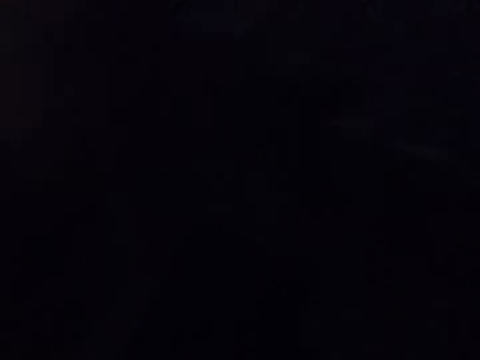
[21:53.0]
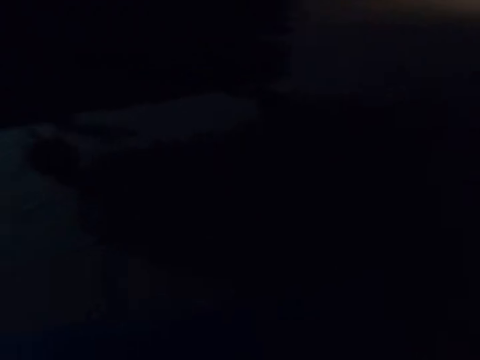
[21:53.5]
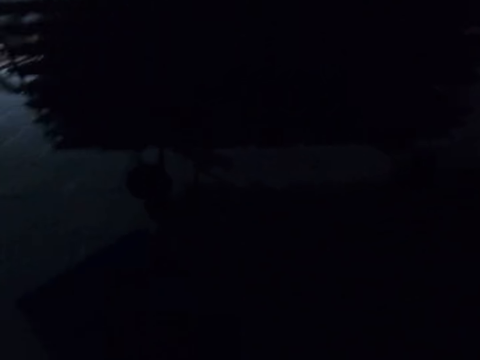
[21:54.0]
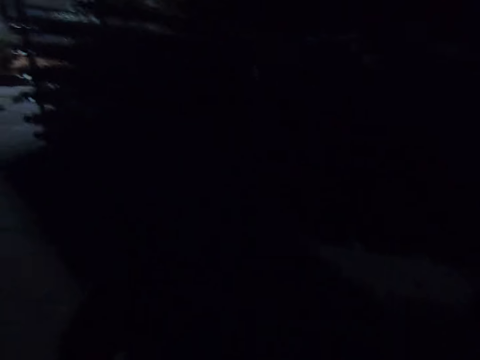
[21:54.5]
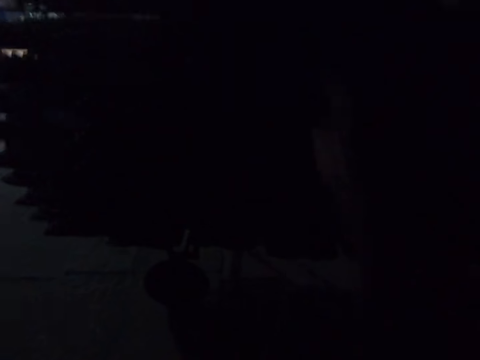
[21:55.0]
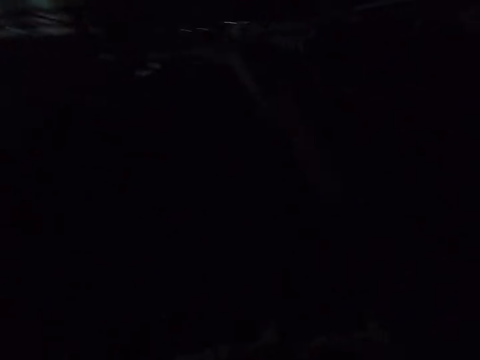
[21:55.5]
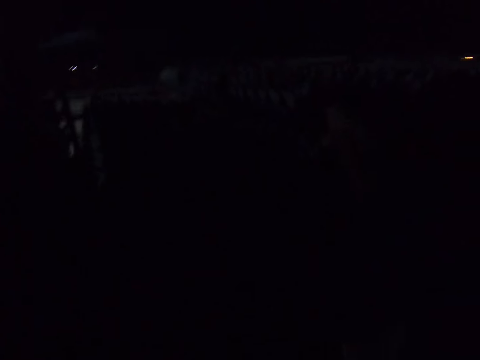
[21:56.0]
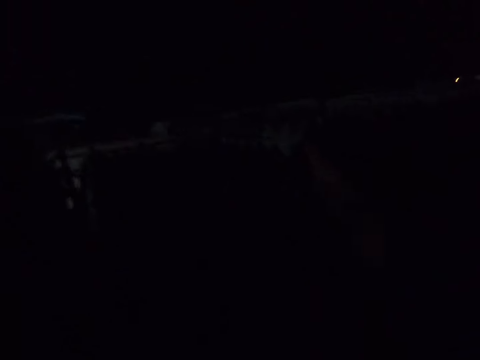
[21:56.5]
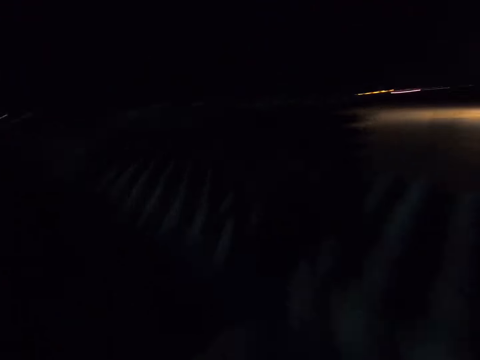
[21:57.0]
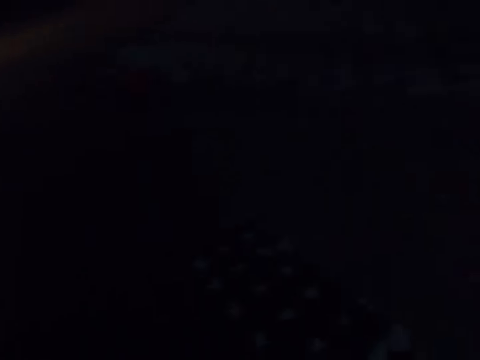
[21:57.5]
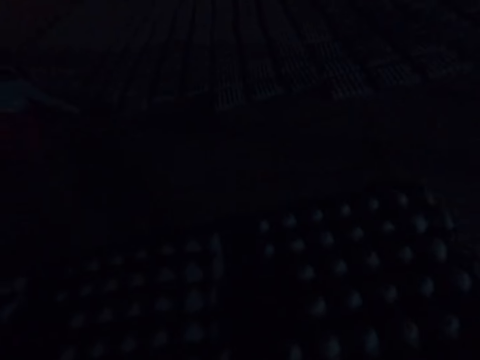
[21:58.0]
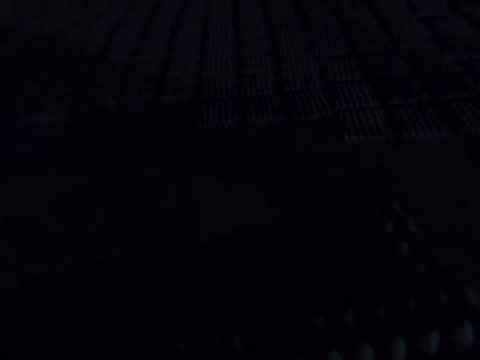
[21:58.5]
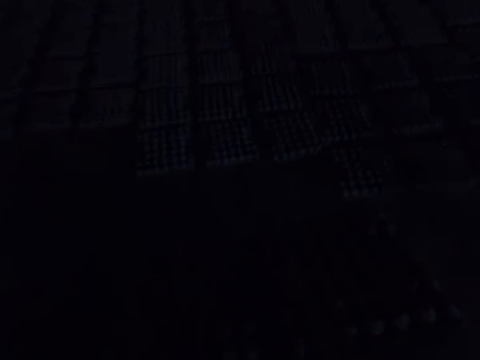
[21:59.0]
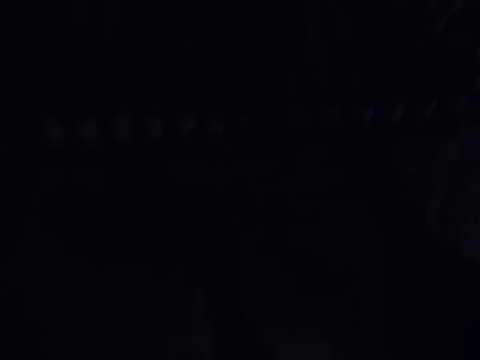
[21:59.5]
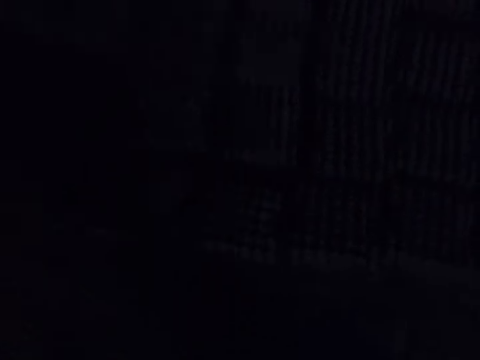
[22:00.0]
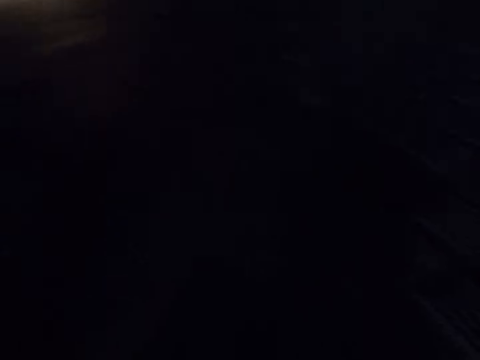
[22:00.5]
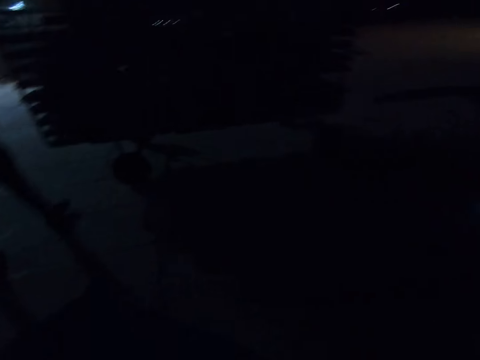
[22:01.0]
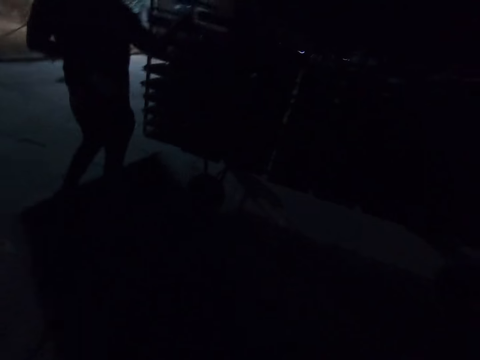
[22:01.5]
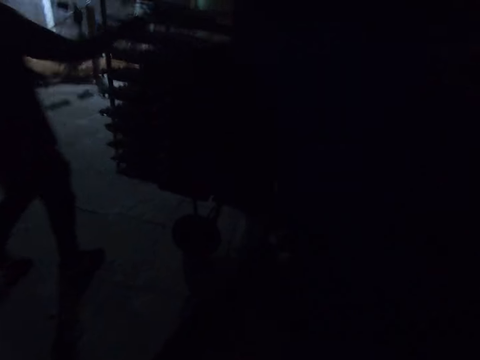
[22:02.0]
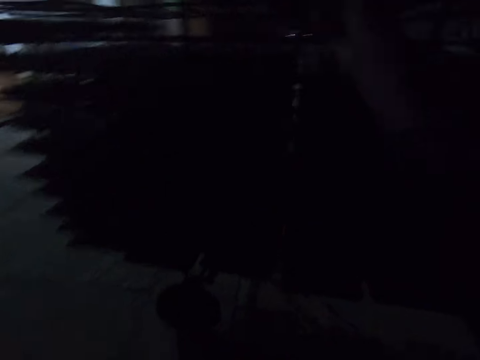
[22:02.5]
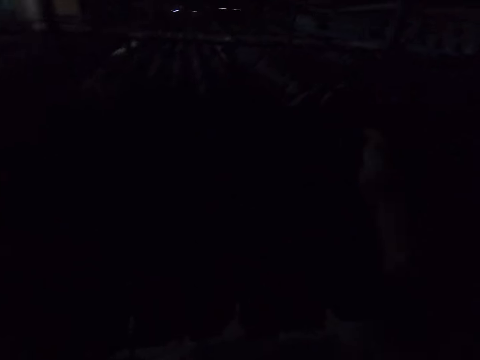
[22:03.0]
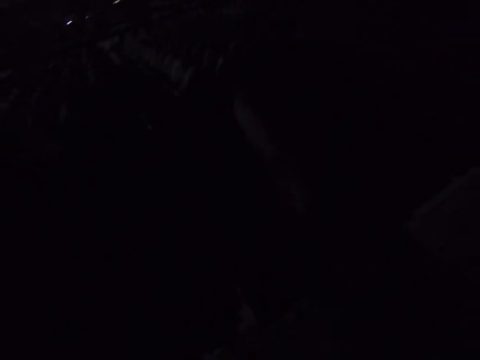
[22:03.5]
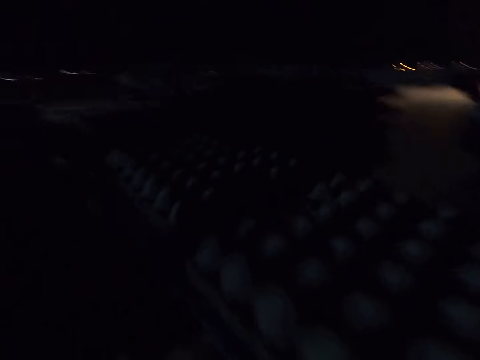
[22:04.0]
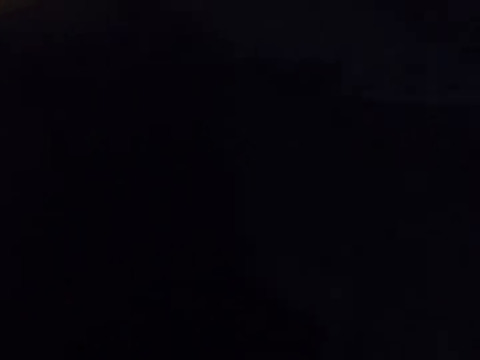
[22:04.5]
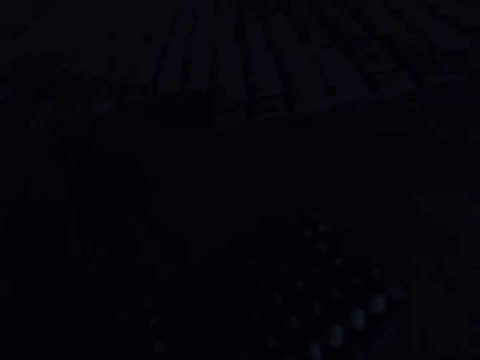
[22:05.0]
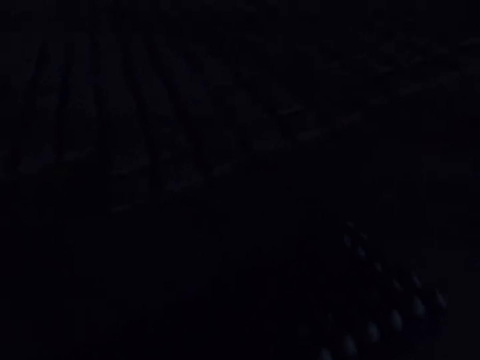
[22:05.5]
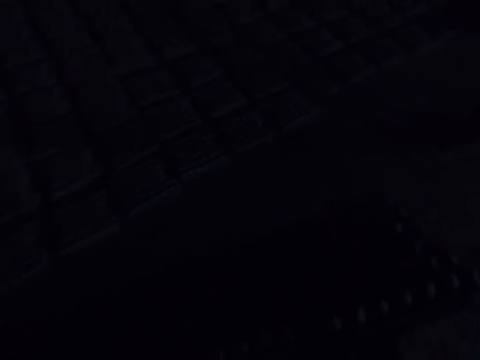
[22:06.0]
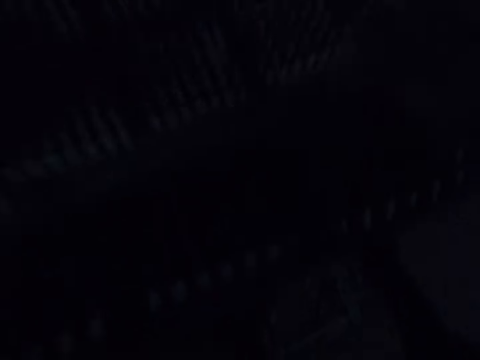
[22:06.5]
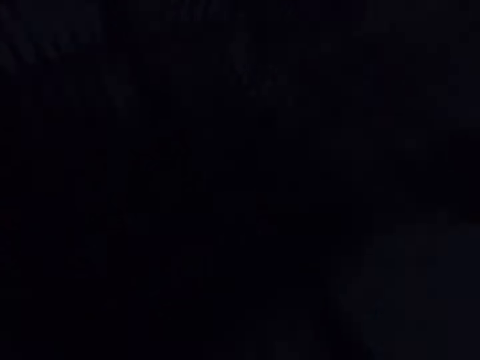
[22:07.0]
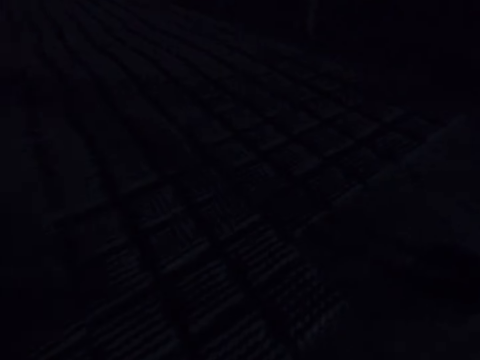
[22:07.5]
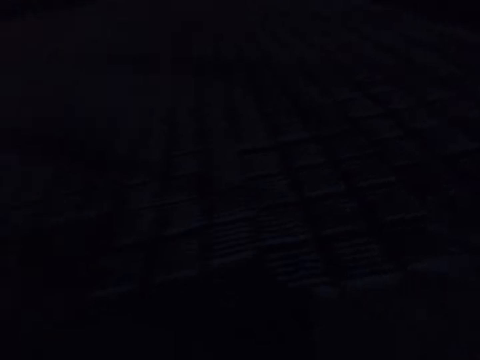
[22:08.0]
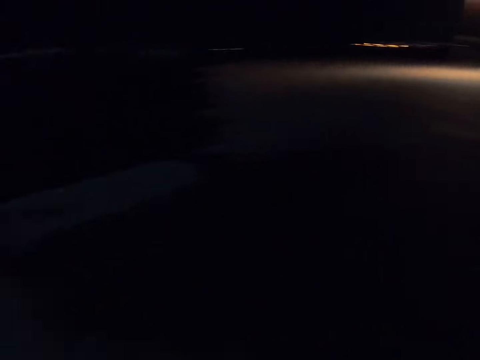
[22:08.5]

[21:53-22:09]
The camera wearer walks around. They pick up the board on the transportation trolley. They walk around. They place the eggs tray on the floor. They walk around. They pick up the board on the transportation trolley. They walk around. They place the eggs tray on the floor.

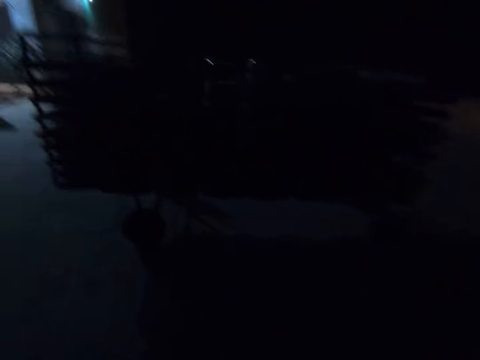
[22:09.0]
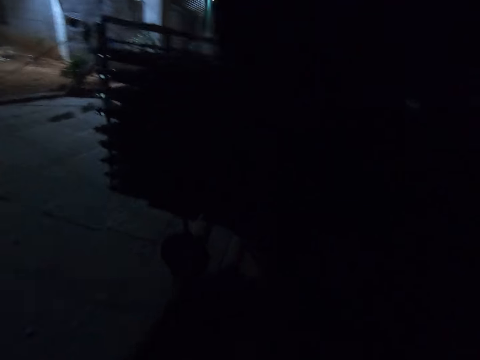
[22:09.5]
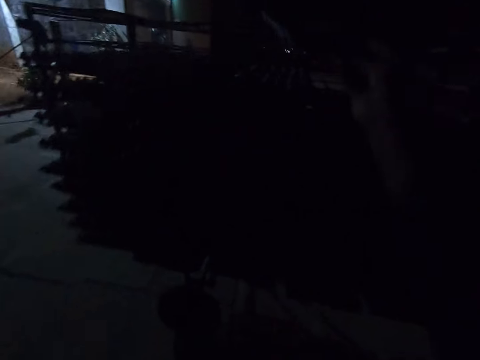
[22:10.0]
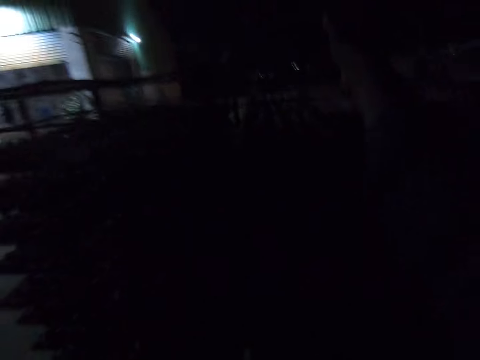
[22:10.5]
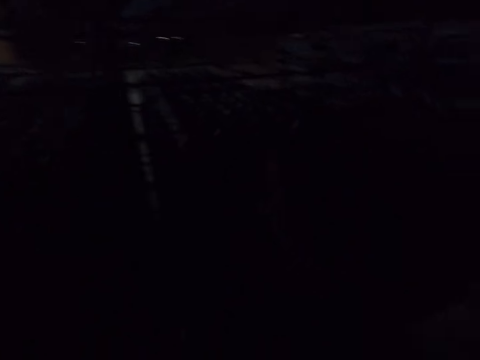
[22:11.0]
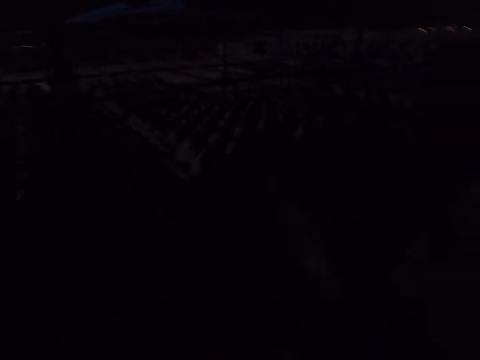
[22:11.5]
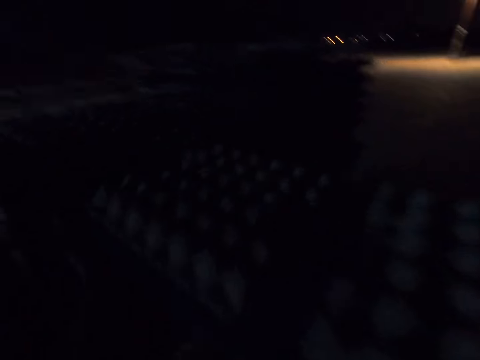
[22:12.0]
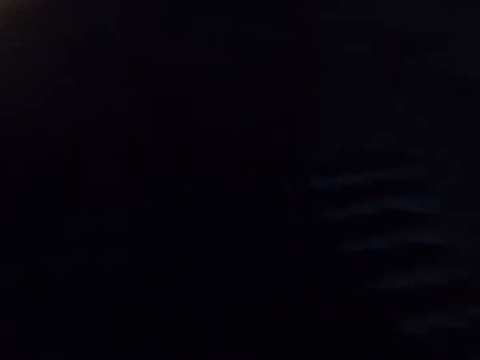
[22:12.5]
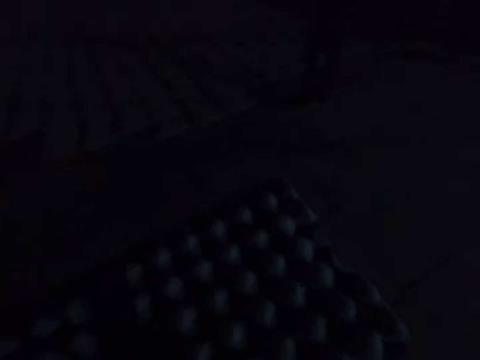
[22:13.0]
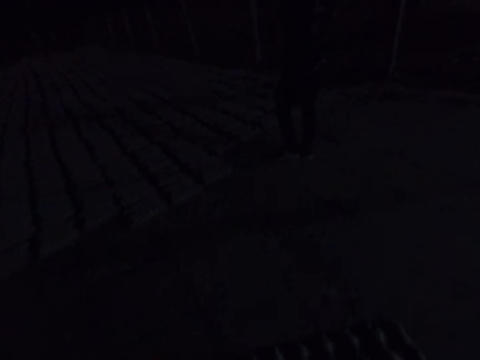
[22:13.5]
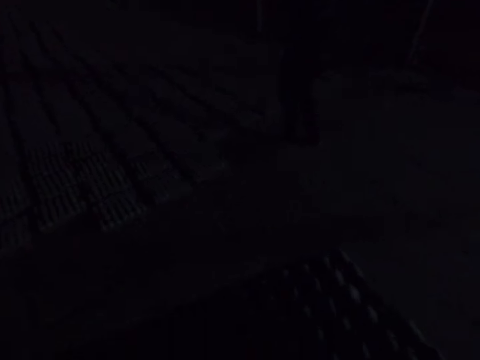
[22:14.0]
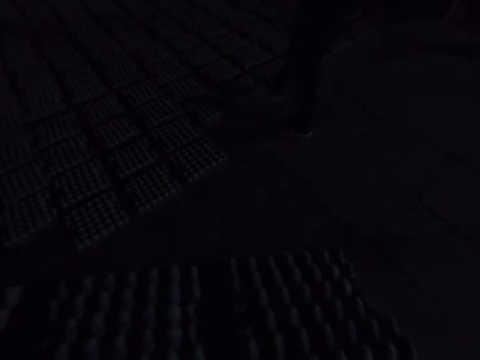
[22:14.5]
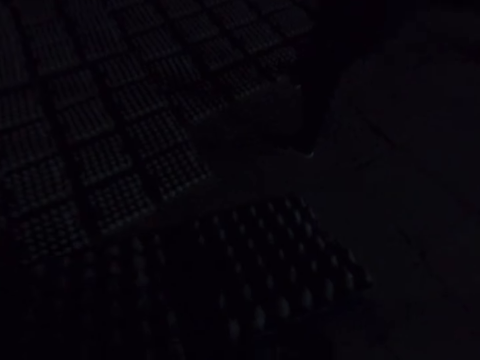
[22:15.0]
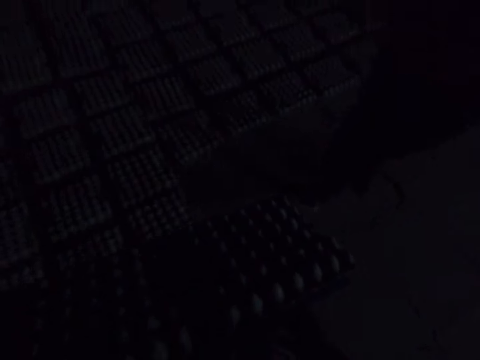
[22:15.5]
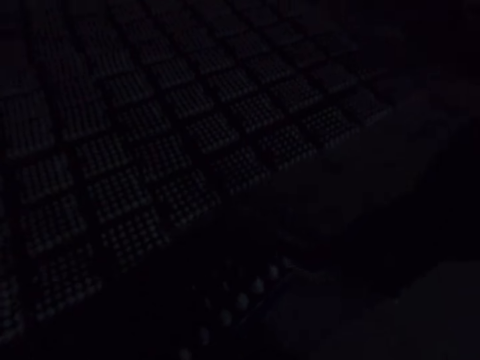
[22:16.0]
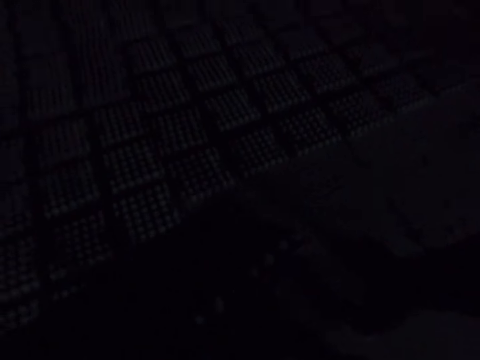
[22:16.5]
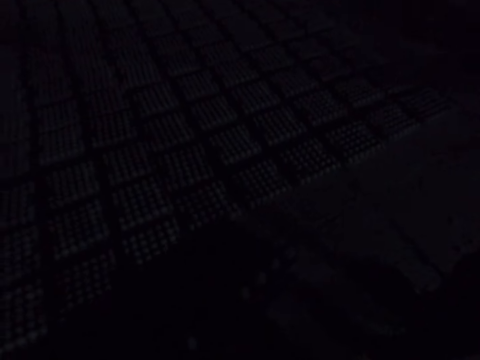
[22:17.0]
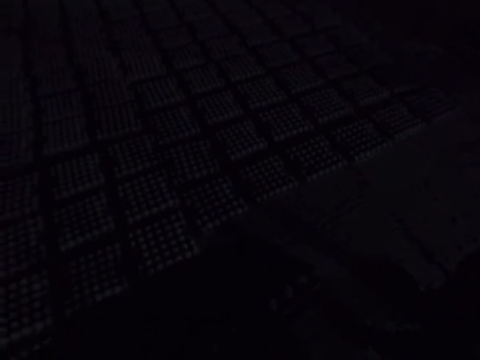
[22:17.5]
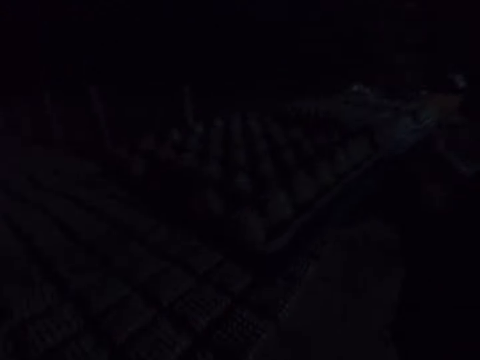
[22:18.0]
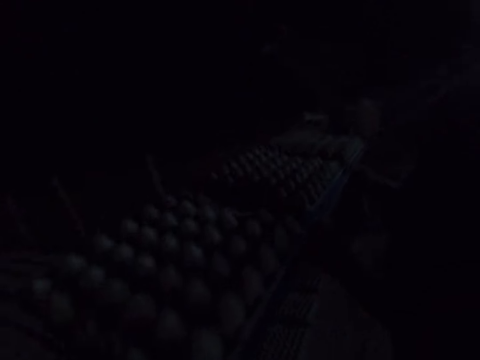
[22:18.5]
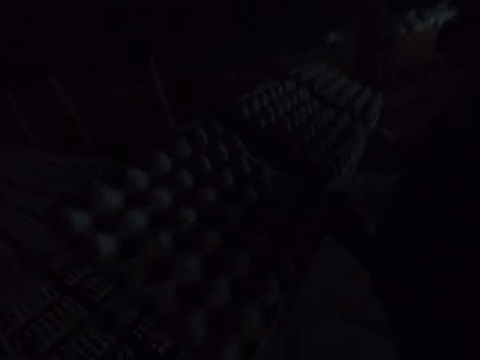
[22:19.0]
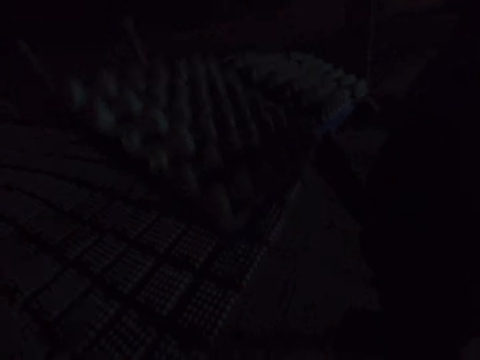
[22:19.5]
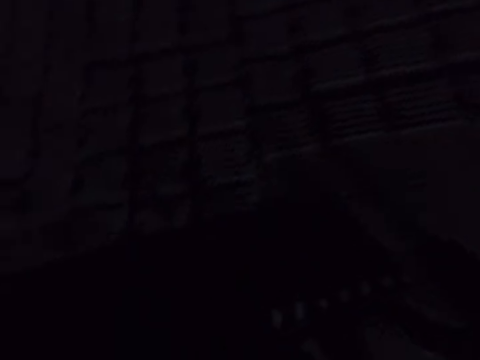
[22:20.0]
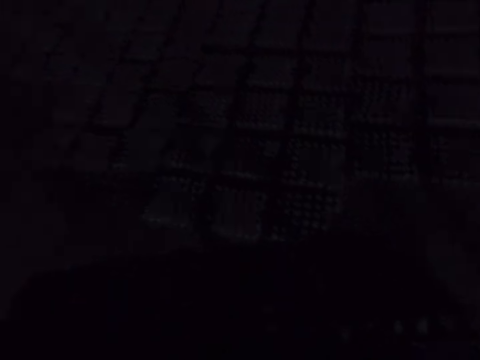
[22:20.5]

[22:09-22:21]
The camera wearer places the board on the transportation trolley. They pick up the board on the transportation trolley. They talk with a man.
